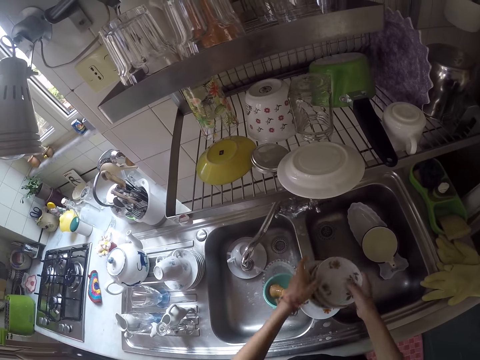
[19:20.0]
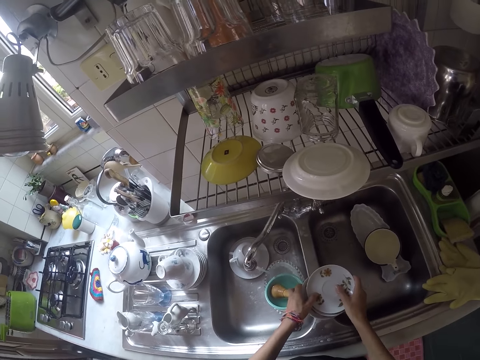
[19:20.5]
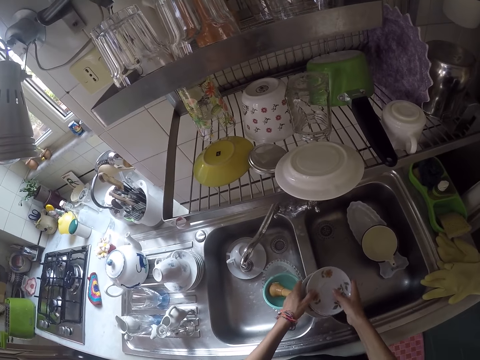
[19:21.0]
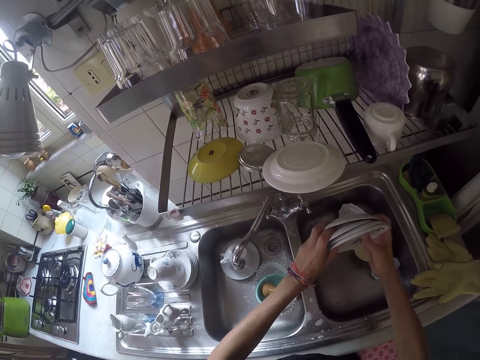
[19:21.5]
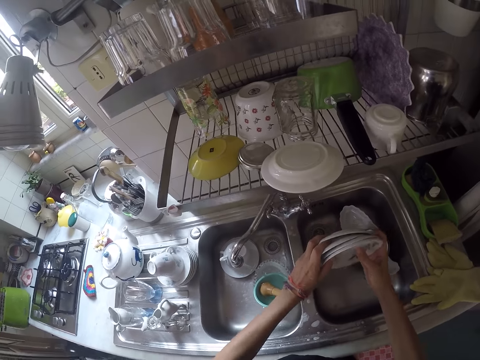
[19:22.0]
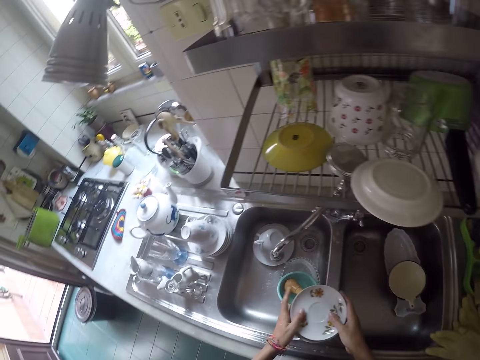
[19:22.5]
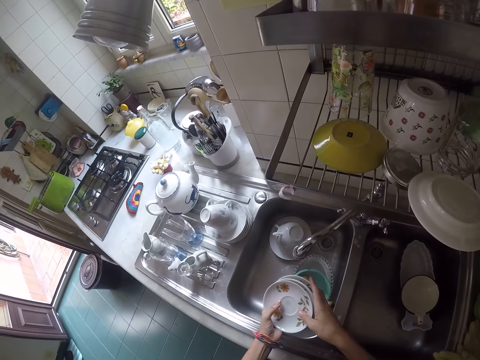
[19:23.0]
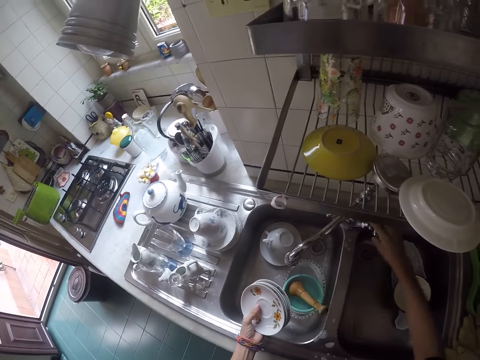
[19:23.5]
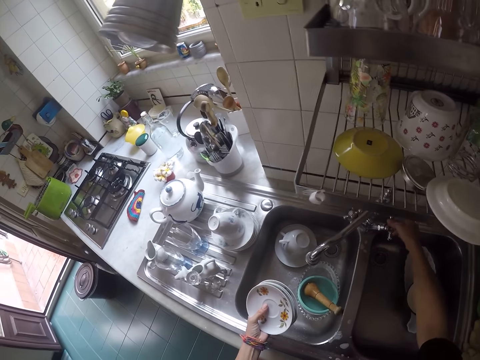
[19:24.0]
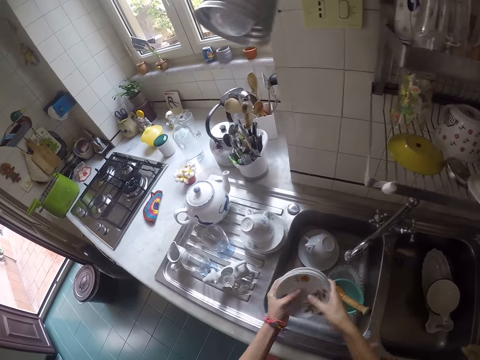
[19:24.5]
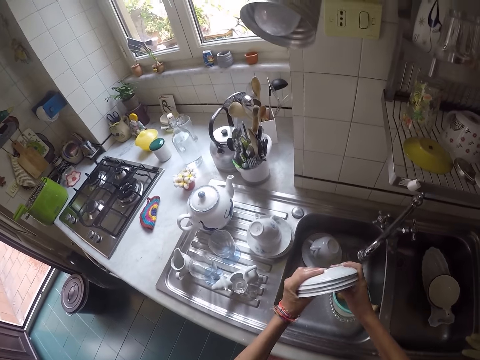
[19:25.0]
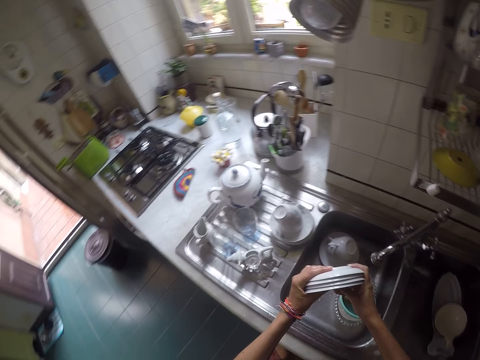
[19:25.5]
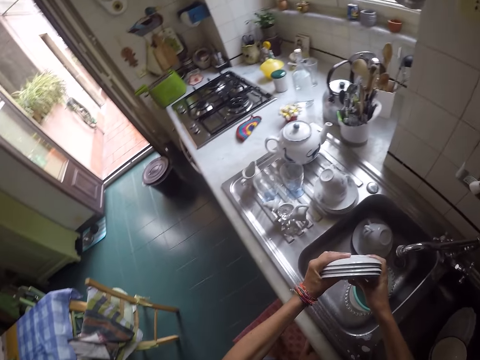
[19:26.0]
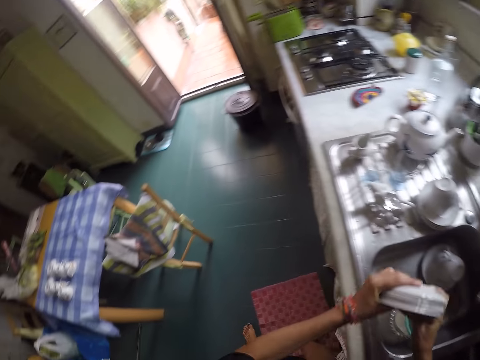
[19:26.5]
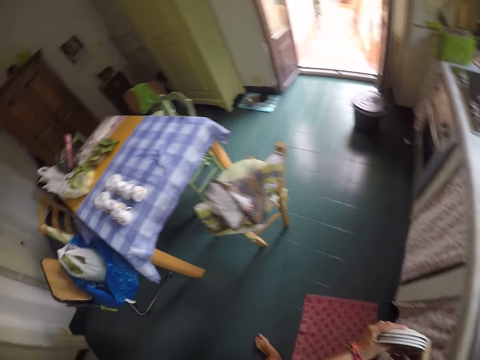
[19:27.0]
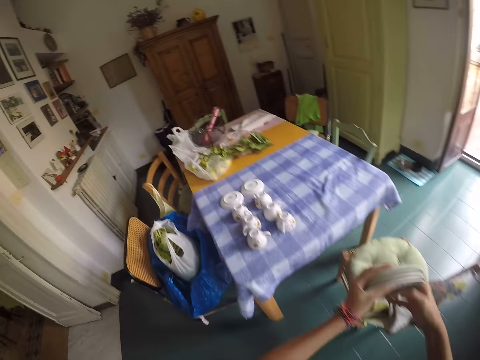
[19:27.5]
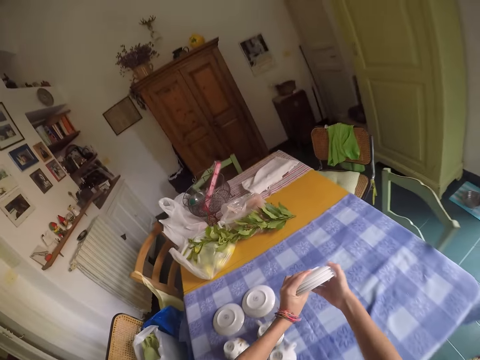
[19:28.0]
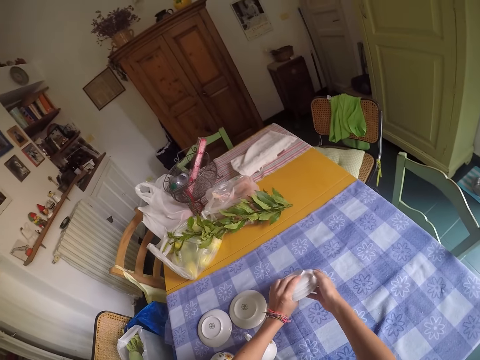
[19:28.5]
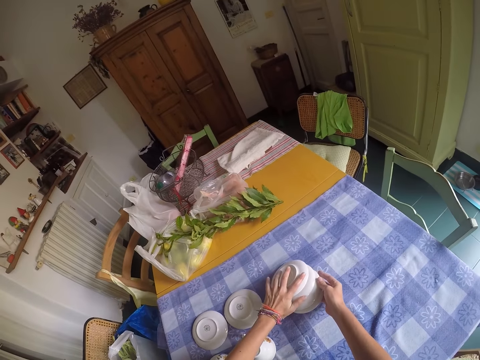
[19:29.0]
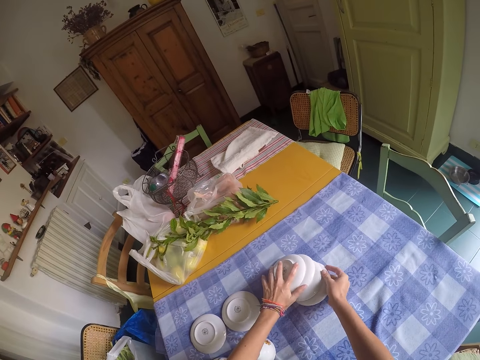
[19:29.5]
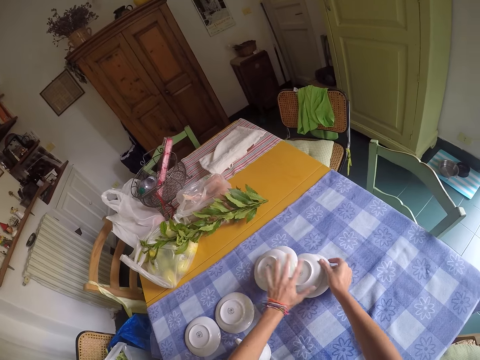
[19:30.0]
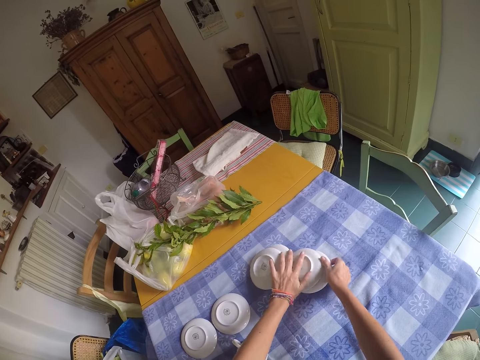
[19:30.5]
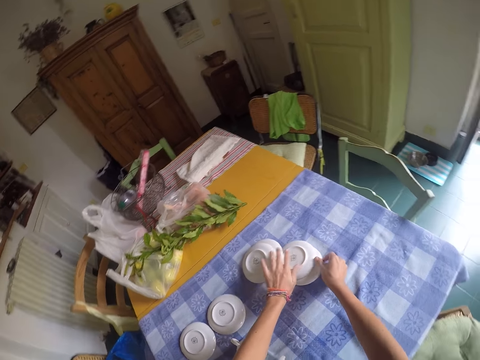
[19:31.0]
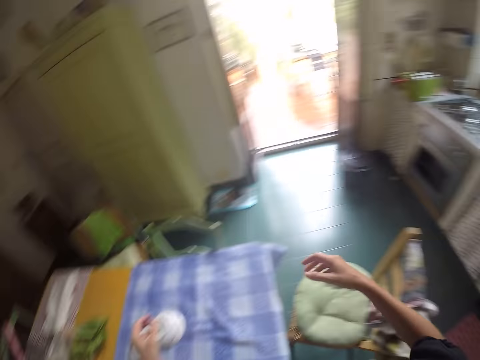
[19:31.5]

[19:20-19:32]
The camera wearer pours excess water from the saucers. They take the other saucer. They remove excess water from the saucers. They hold the saucers with one hand. They close the tap. They remove excess water from the saucers. They walk around. They put the saucers on the table. They arrange the saucers.

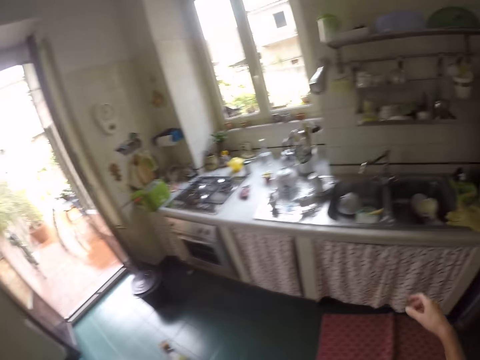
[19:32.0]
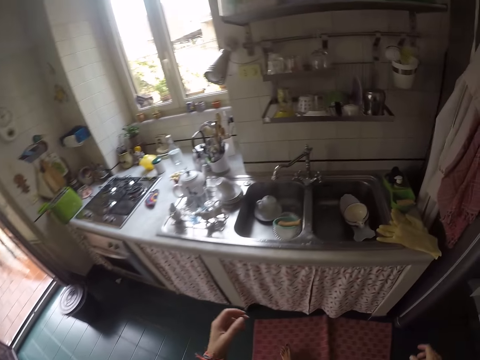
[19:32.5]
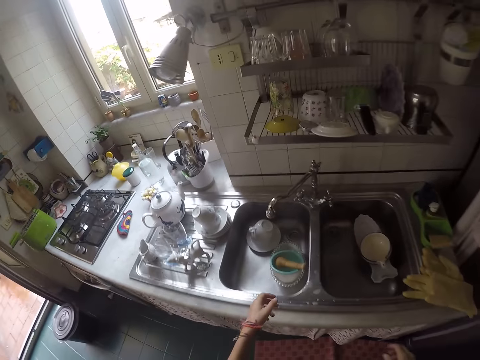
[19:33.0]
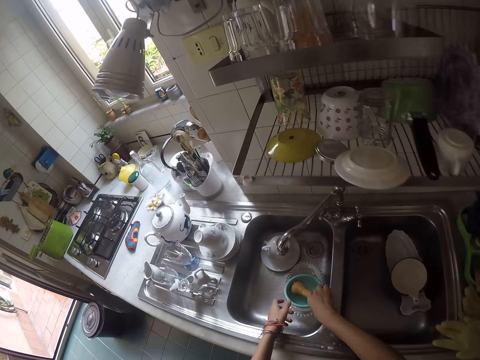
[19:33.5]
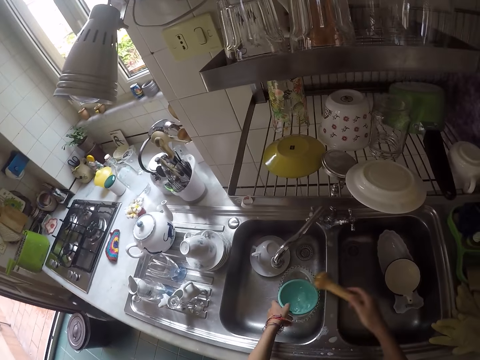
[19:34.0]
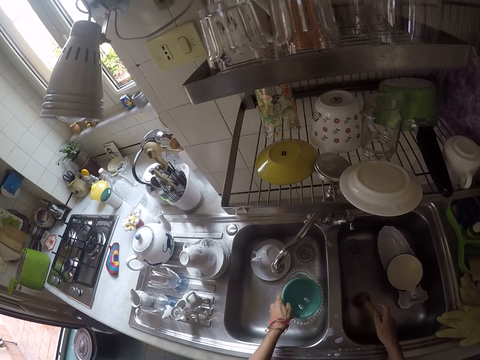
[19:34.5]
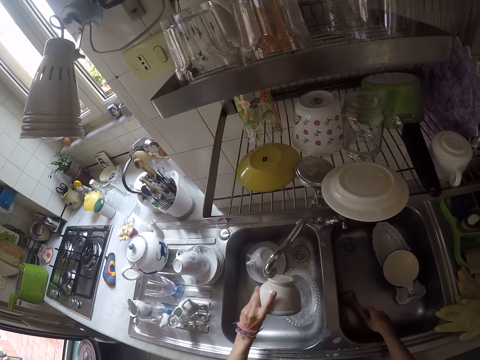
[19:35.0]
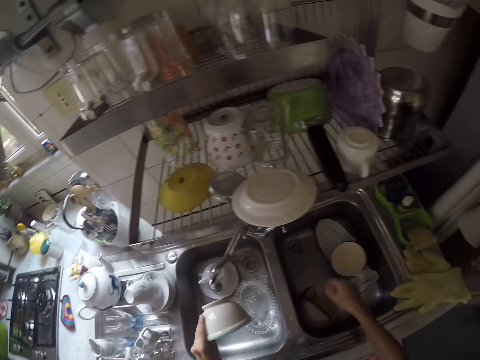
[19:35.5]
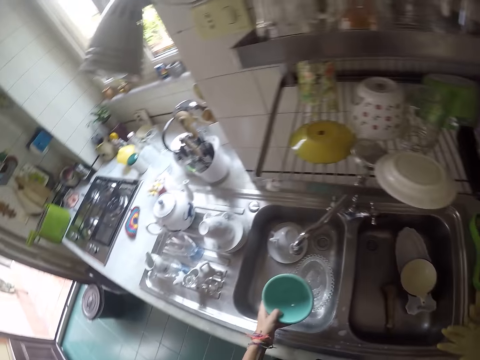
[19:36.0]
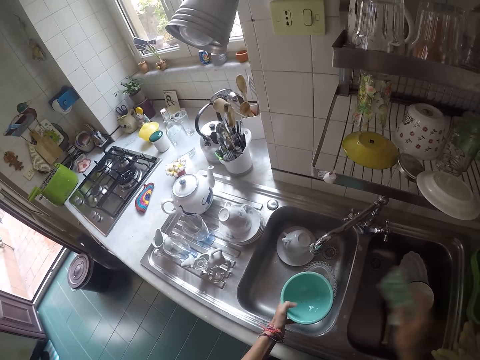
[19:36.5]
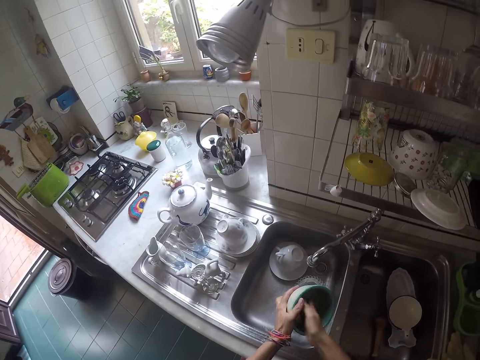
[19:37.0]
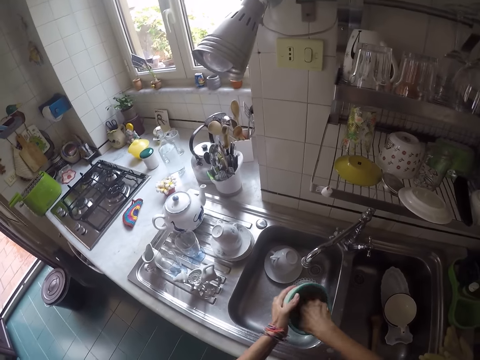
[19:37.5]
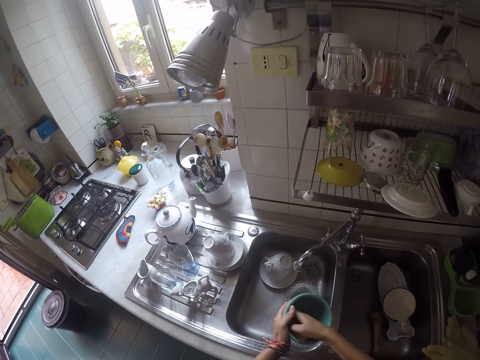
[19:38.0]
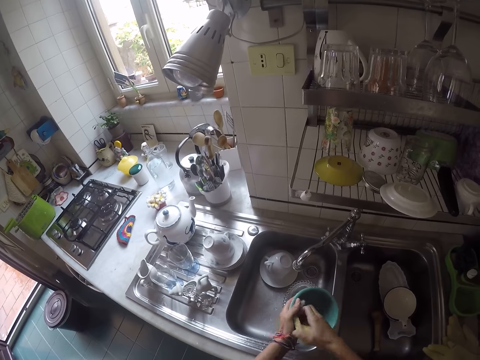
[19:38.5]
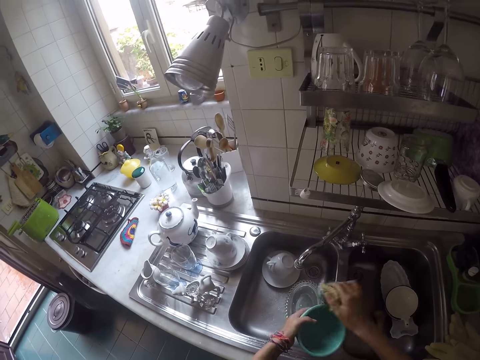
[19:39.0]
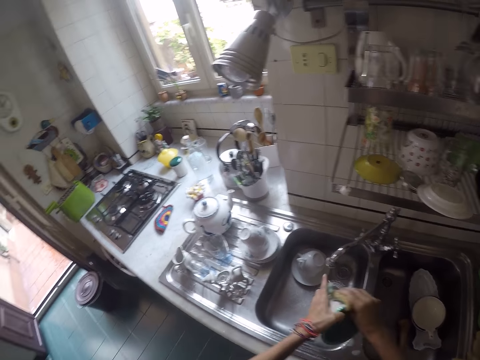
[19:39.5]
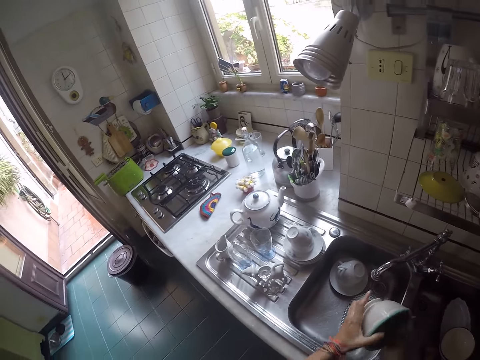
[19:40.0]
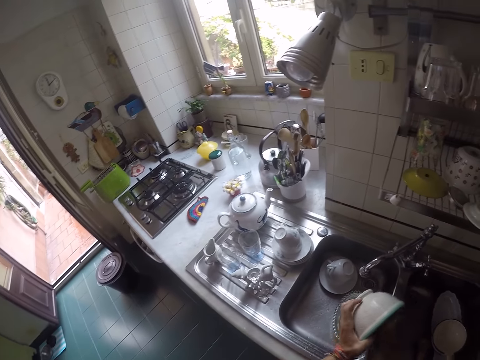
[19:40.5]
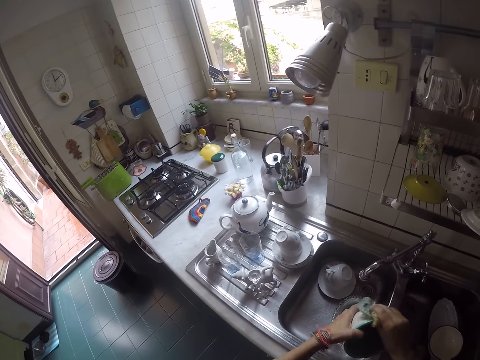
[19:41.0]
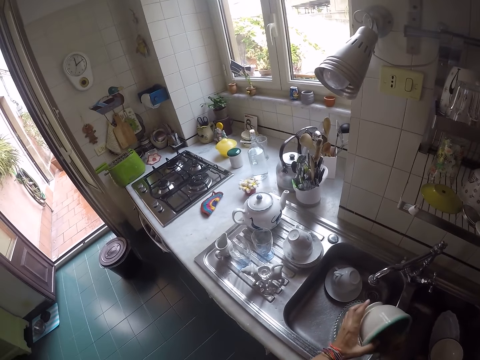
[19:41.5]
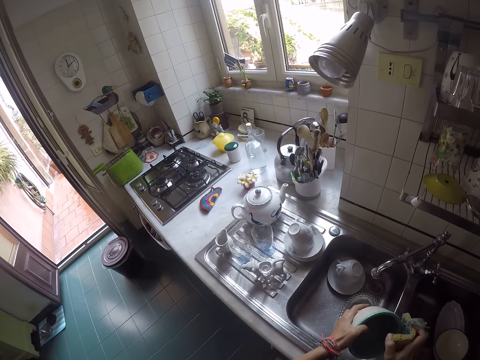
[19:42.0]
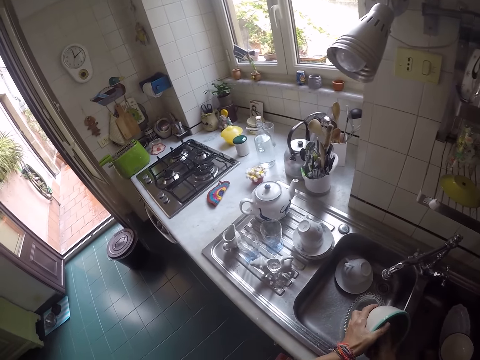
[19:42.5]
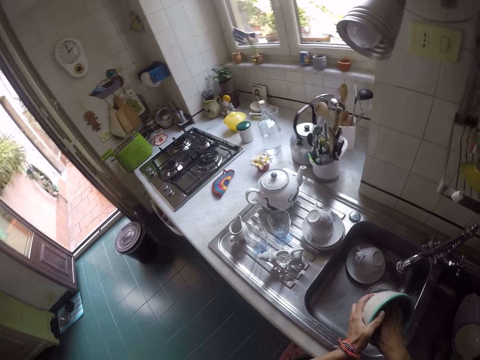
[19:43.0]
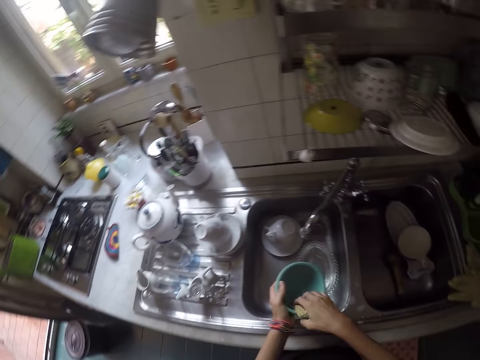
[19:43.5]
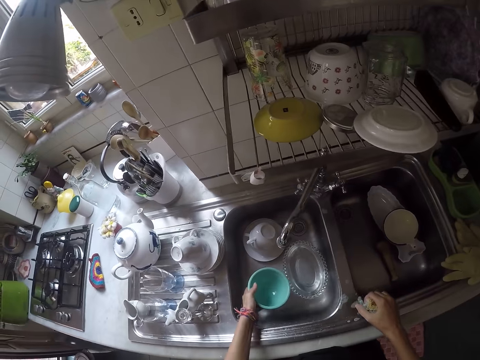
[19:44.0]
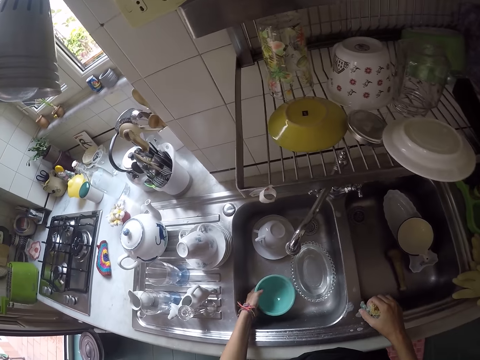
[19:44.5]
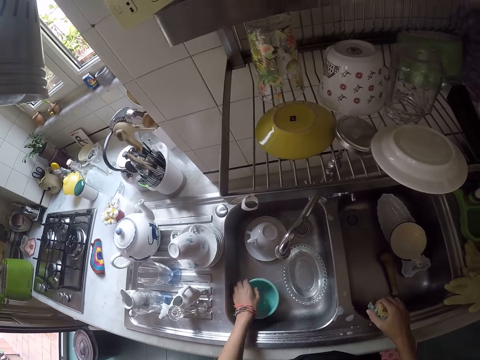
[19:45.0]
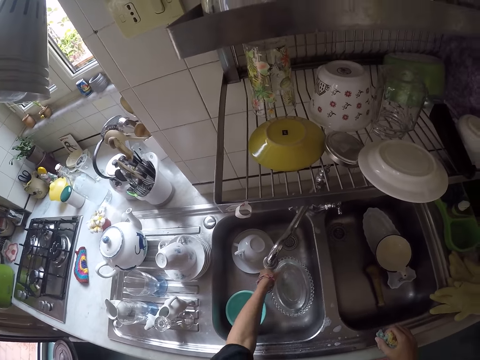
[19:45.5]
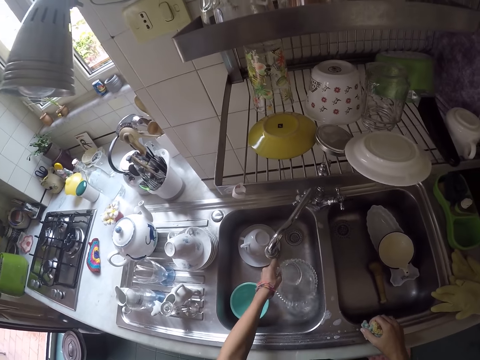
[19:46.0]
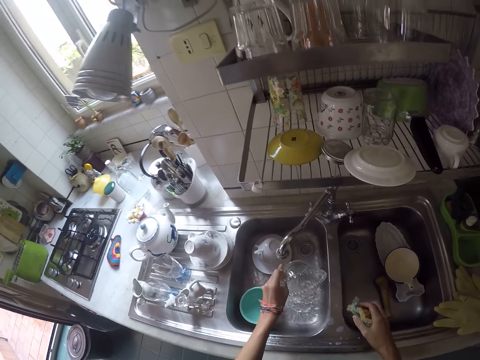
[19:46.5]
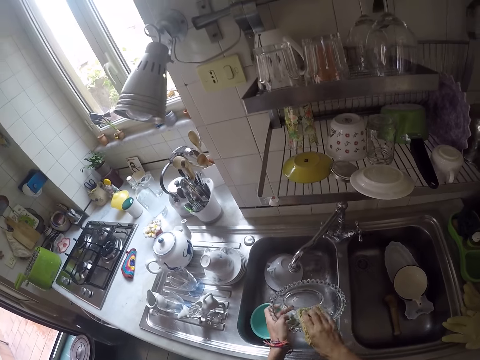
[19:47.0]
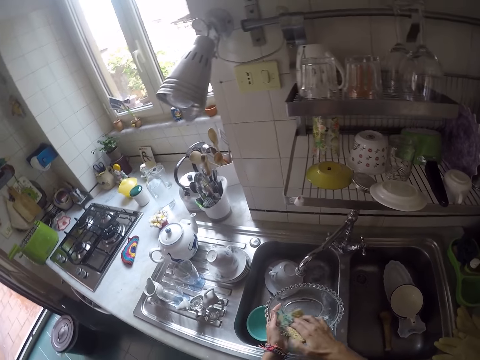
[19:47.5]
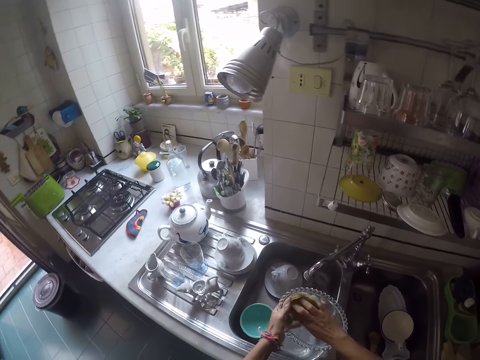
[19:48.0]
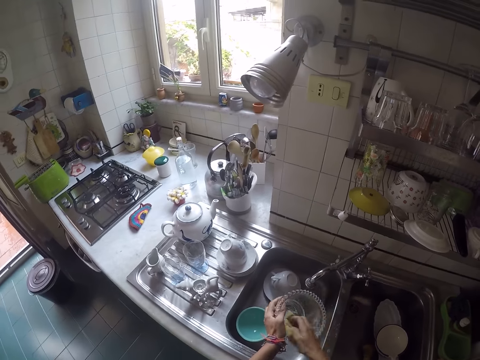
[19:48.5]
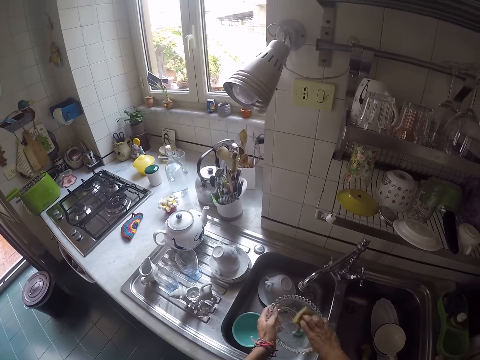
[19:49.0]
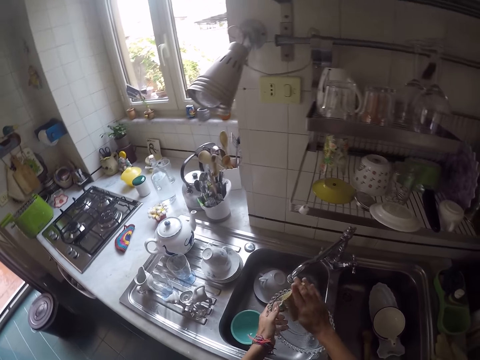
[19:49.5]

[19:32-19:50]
The camera wearer walks around. They take a mortar and pestle. They put the pestle in the other sink. They pour water from the mortar. They take the scouring pad. They scrub the mortar. They put the mortar in the sink. They take a bowl in the sink. They pour water from the bowl. They scrub the bowl.
